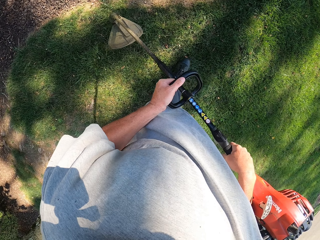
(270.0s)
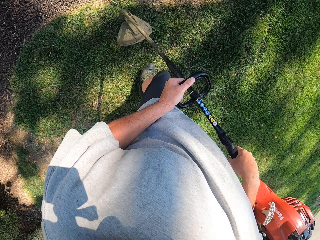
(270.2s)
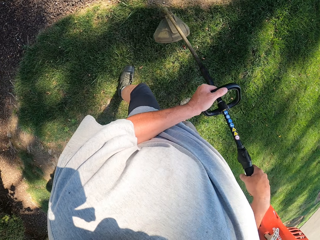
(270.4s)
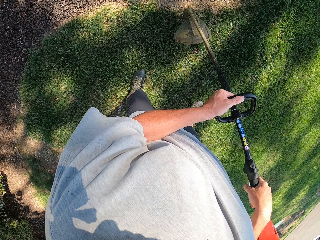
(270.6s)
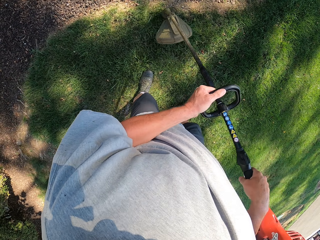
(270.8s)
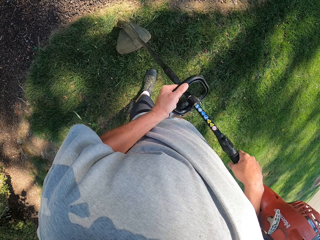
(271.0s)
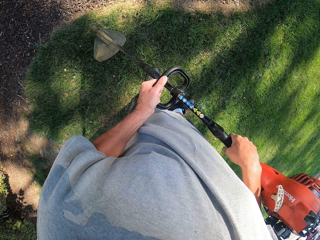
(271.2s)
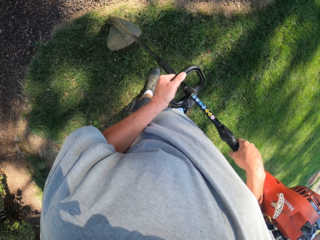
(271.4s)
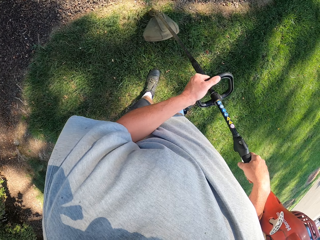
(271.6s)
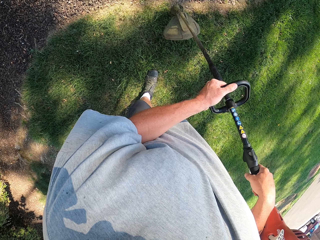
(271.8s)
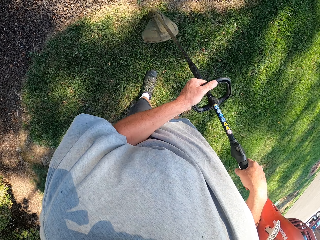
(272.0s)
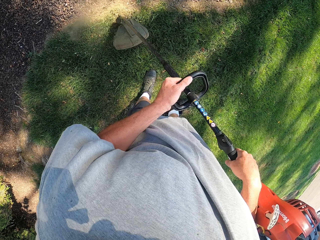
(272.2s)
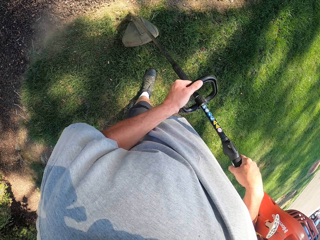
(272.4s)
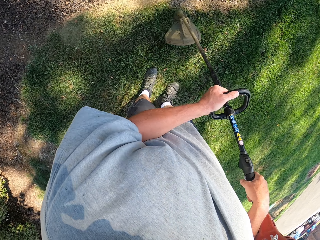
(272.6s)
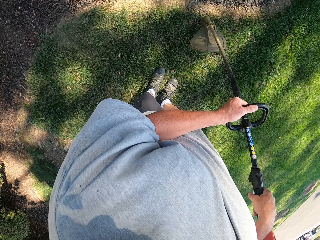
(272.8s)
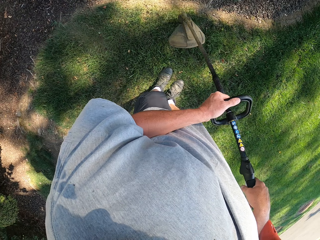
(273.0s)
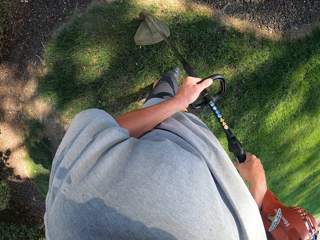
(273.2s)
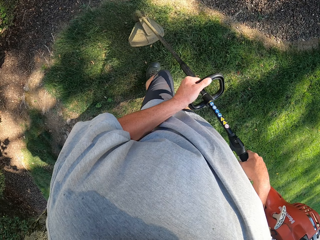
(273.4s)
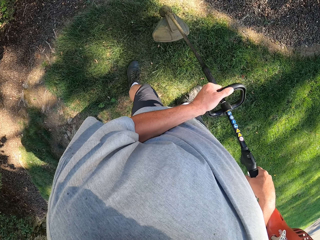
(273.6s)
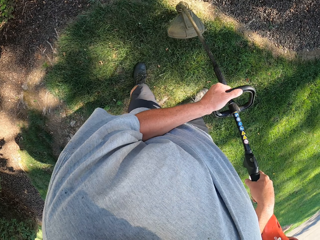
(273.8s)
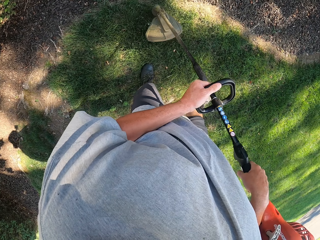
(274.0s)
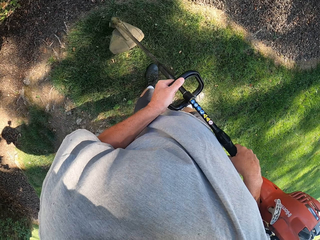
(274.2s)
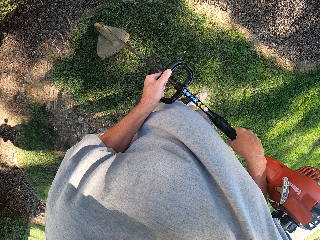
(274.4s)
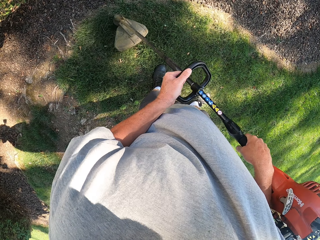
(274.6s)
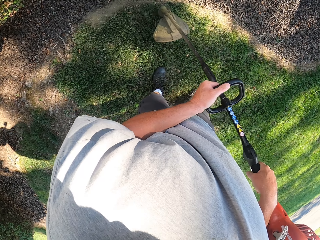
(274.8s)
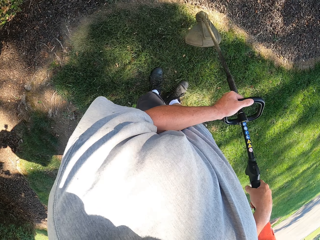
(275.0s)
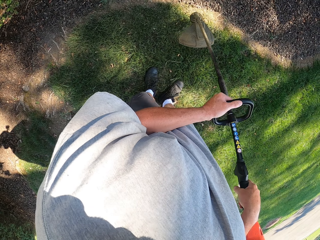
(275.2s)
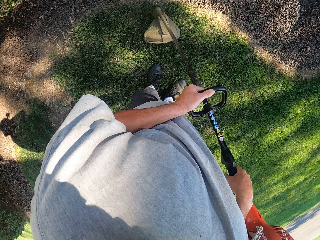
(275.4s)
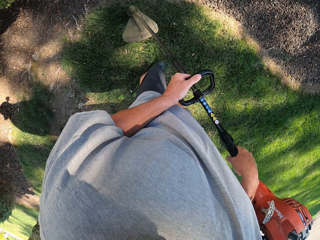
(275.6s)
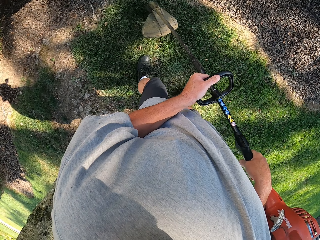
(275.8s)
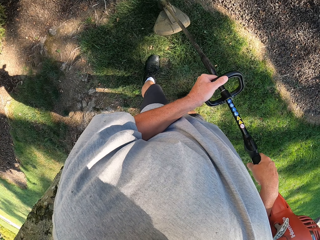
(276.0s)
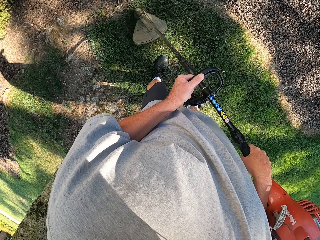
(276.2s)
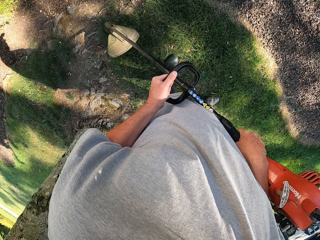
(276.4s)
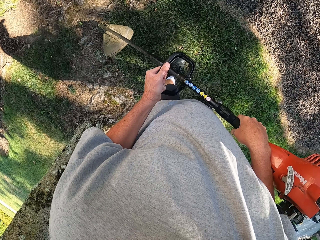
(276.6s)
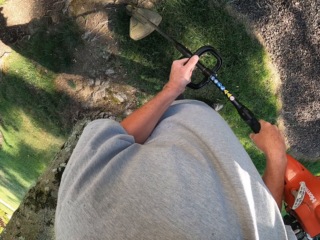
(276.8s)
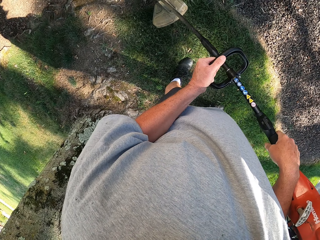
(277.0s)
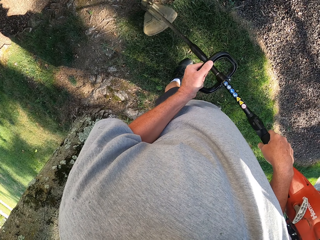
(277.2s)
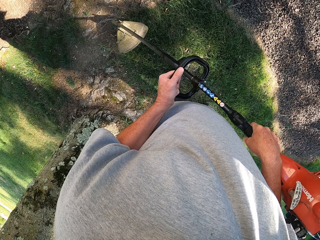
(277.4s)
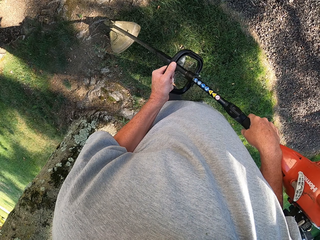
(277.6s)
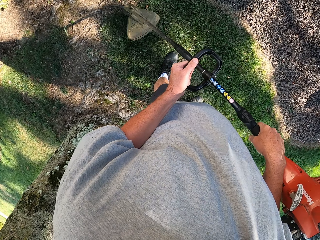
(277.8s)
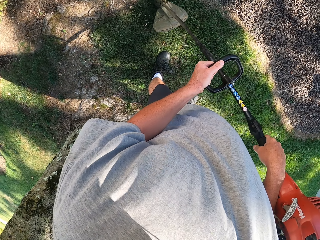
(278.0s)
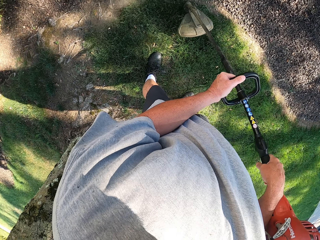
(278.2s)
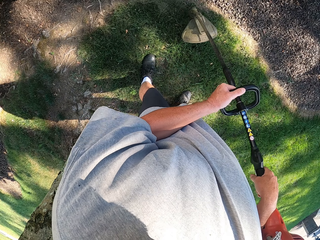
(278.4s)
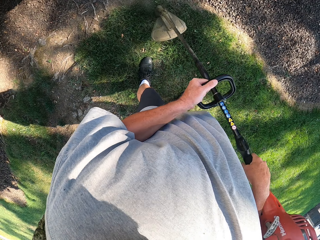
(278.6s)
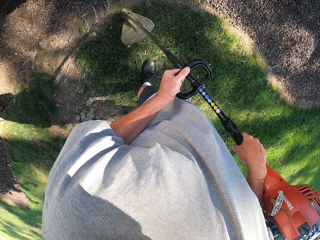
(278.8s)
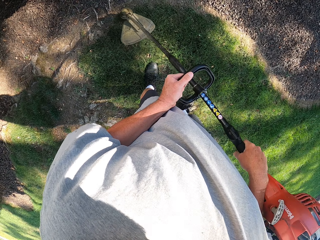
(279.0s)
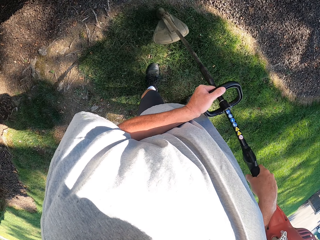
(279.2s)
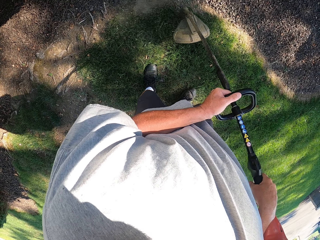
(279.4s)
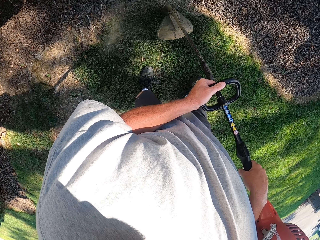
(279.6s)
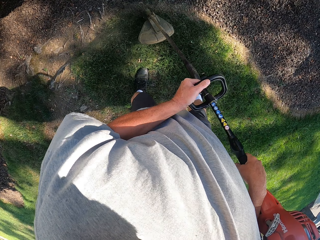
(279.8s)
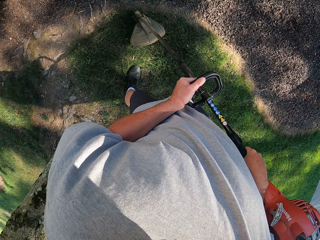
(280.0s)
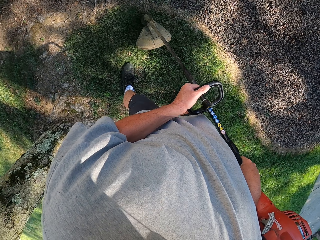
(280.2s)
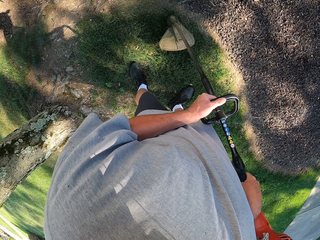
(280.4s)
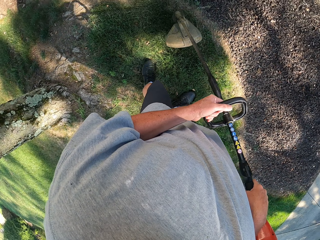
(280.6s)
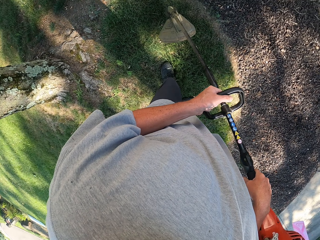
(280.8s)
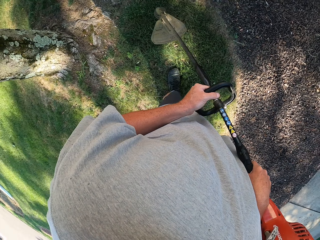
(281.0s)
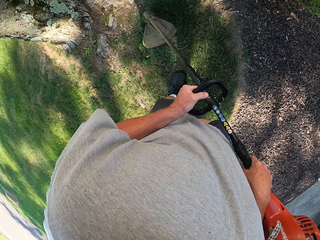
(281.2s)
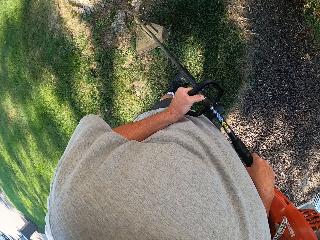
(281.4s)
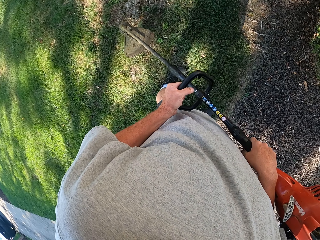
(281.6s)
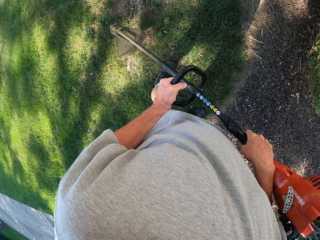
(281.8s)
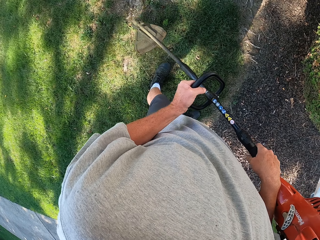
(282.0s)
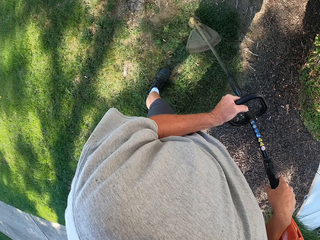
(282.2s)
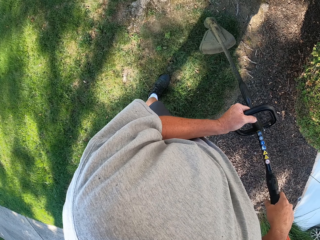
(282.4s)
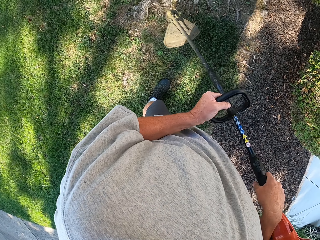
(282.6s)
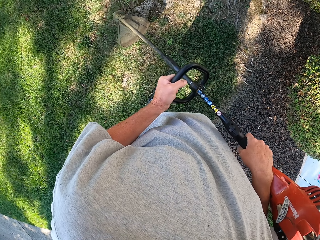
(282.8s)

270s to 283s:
The camera wearer trims the grass as they walk. They trim the grass as they walk, repeatedly.

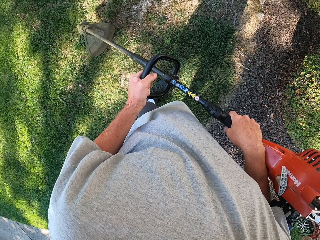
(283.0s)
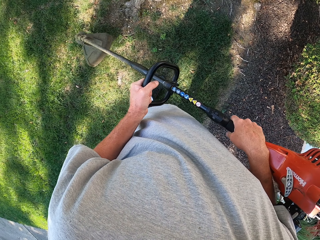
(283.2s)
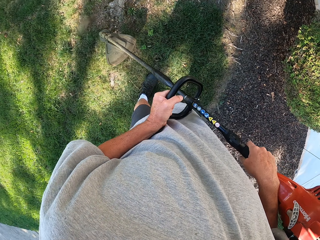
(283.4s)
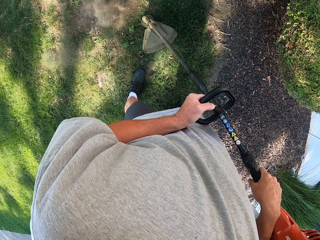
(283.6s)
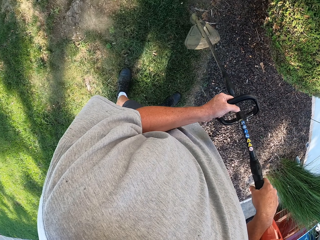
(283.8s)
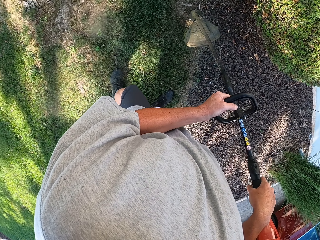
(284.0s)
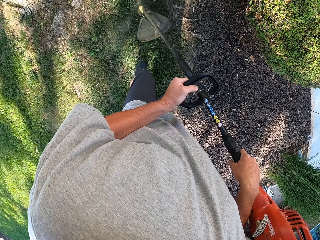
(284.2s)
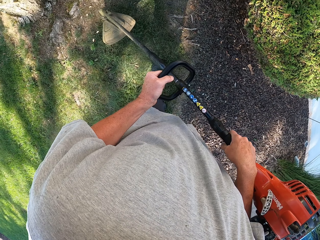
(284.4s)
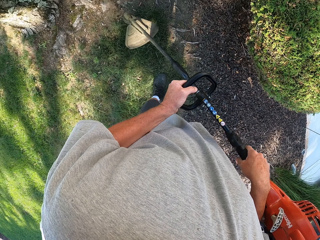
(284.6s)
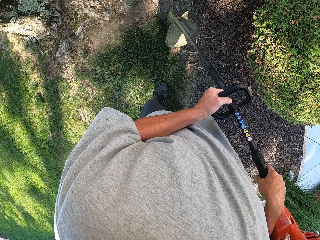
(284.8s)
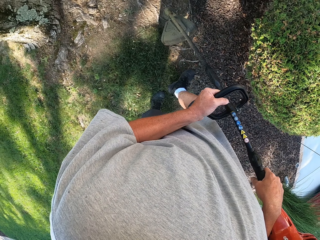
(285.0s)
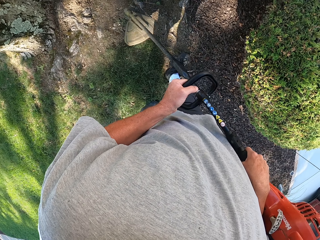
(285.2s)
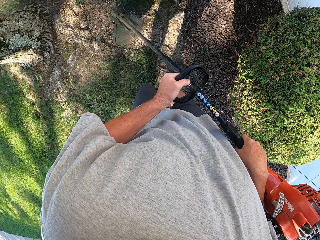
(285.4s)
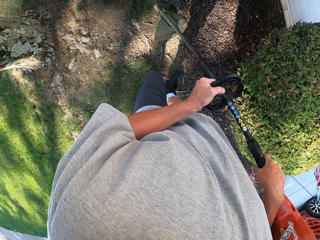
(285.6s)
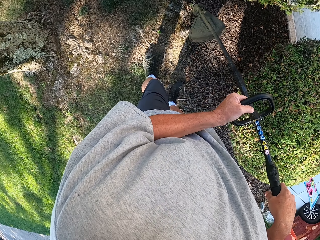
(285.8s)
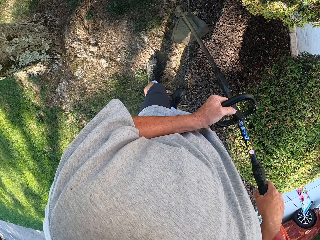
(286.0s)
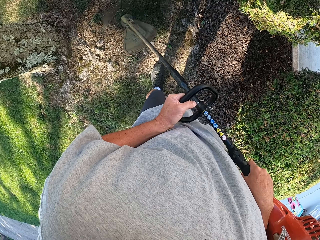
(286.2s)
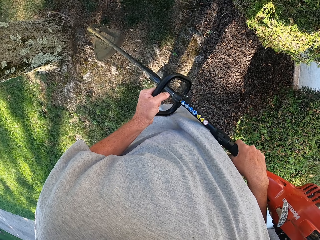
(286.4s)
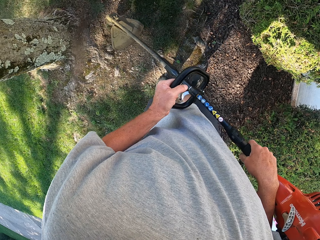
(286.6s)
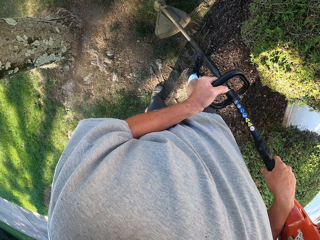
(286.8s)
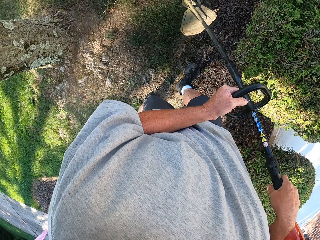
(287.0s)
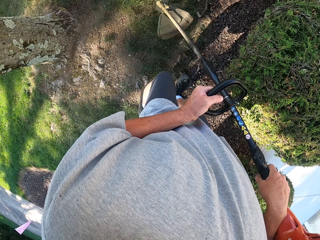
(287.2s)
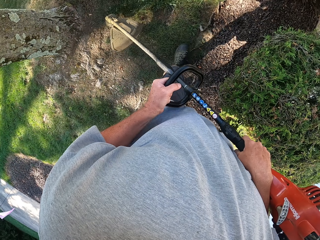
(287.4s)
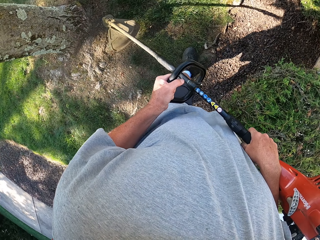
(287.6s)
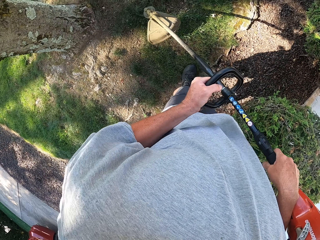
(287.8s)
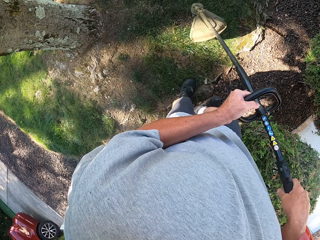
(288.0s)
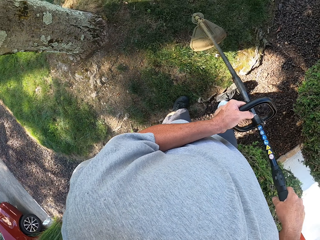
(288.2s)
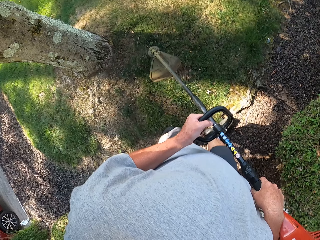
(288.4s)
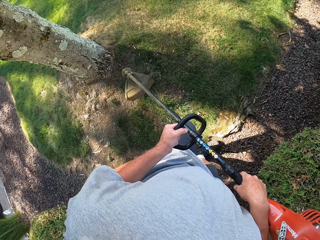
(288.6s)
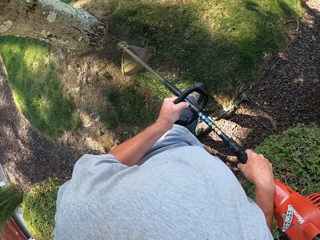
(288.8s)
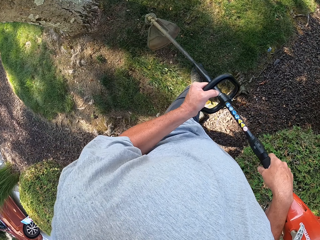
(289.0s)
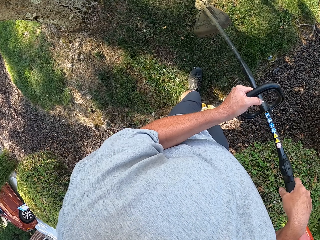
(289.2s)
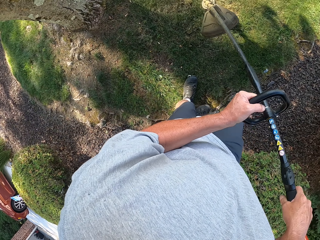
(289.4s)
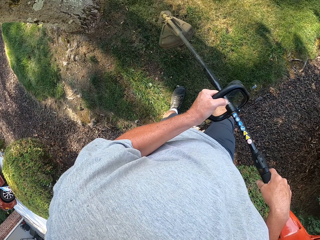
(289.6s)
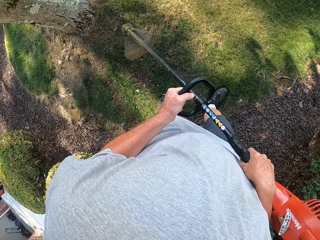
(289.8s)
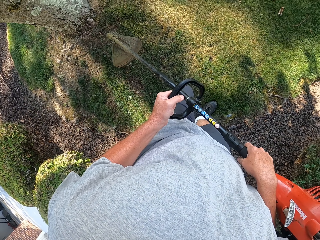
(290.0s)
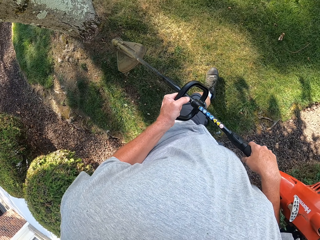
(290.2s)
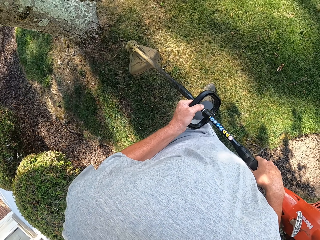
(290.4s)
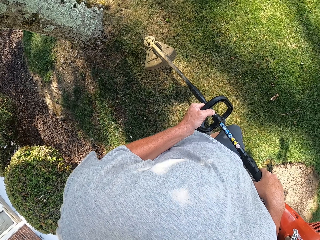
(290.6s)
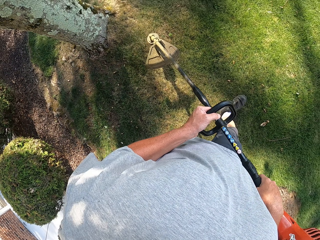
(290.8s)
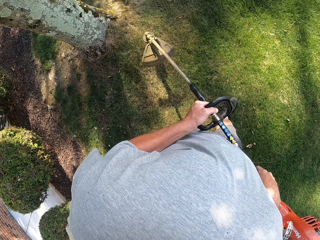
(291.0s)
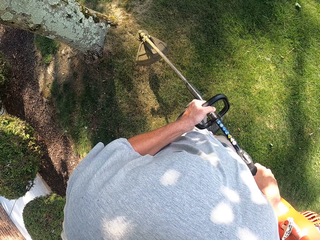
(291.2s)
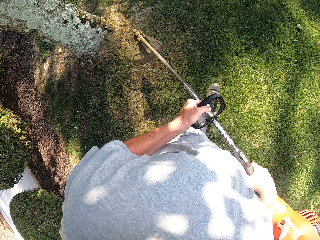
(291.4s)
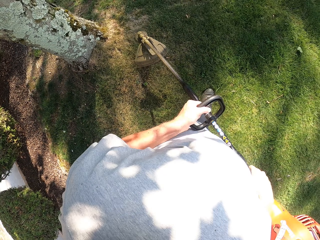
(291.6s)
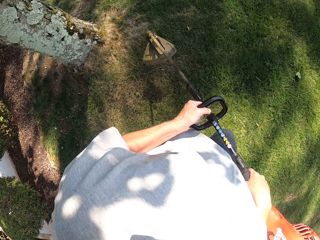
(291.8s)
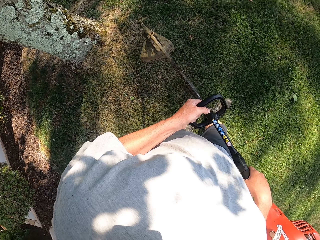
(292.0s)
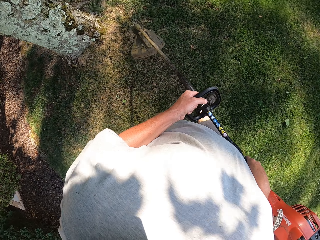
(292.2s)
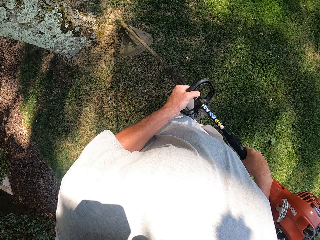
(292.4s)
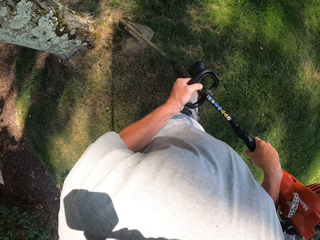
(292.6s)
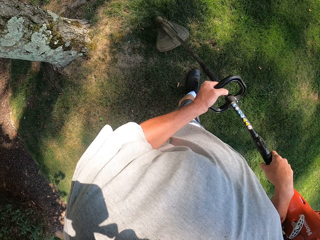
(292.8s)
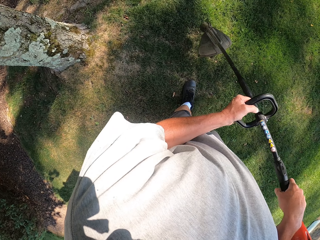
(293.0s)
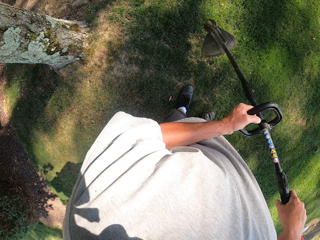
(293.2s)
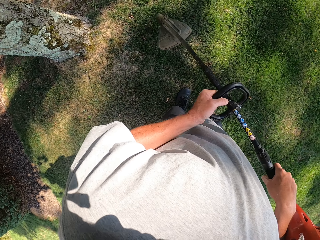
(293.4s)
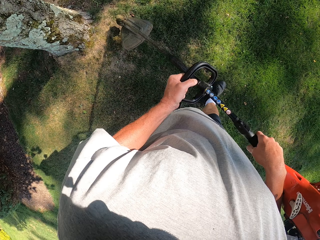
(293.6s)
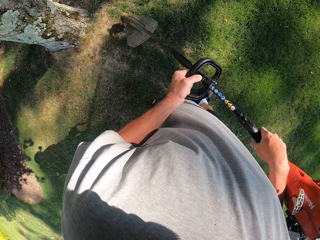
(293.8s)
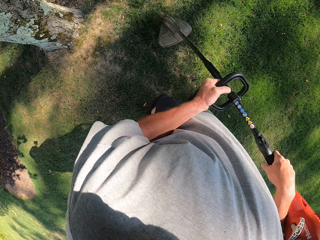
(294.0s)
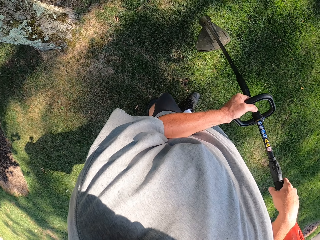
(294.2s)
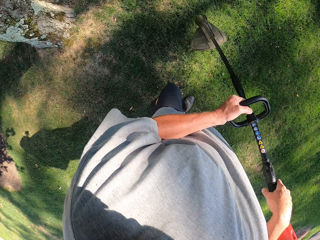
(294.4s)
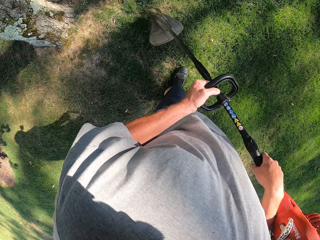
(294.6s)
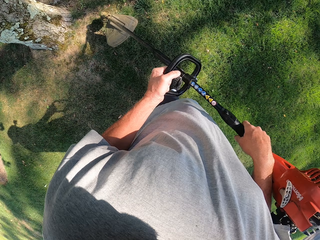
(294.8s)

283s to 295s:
The camera wearer trims the grass as they walk. They trim the grass as they walk, repeatedly.
